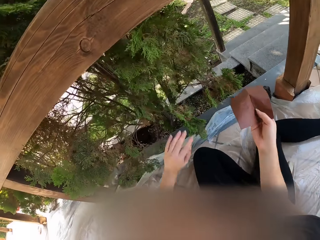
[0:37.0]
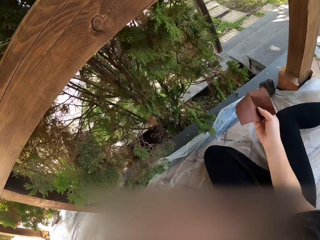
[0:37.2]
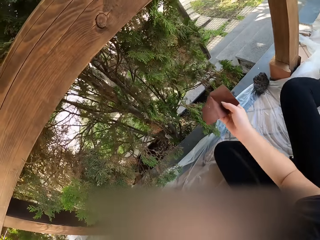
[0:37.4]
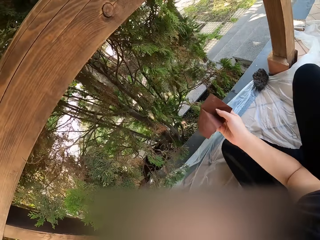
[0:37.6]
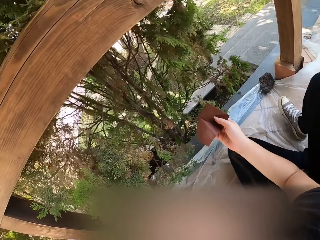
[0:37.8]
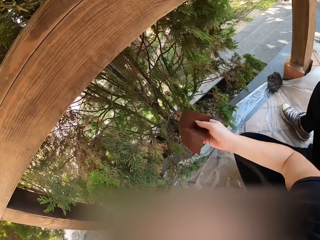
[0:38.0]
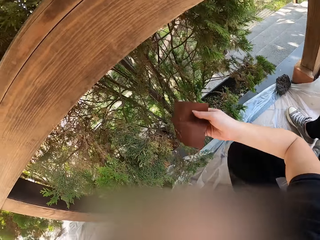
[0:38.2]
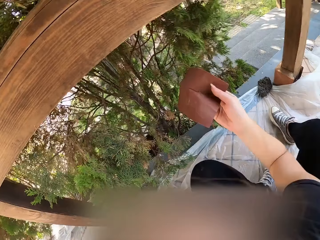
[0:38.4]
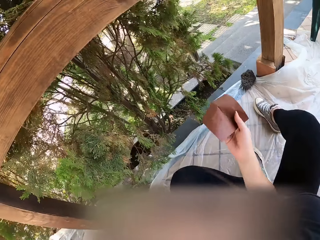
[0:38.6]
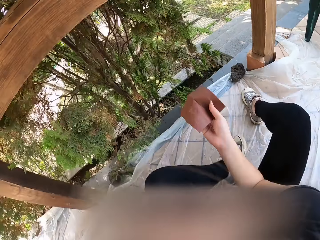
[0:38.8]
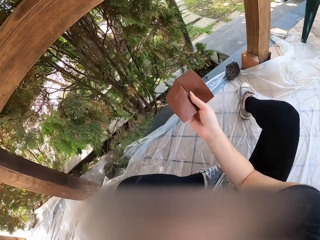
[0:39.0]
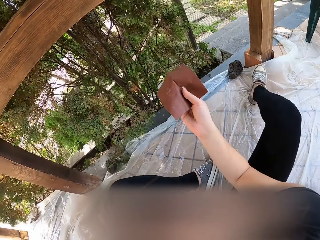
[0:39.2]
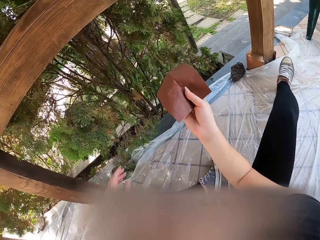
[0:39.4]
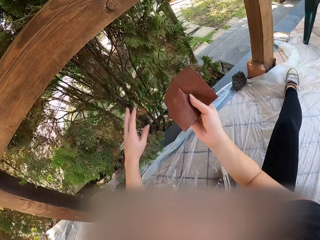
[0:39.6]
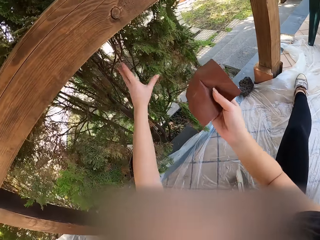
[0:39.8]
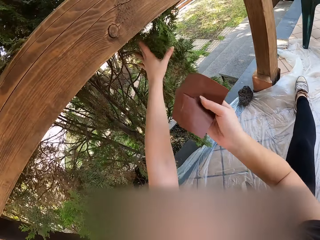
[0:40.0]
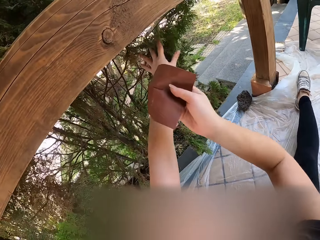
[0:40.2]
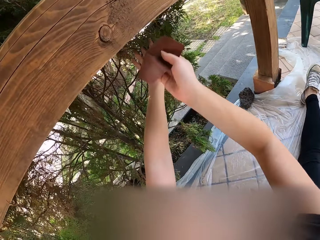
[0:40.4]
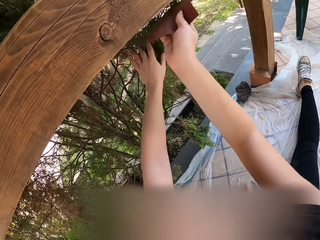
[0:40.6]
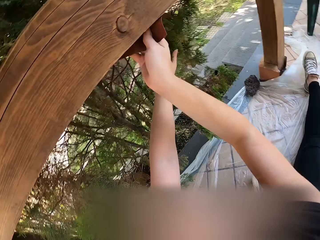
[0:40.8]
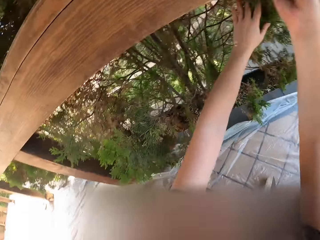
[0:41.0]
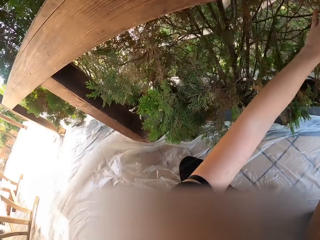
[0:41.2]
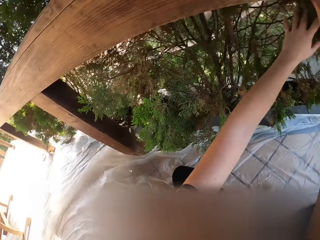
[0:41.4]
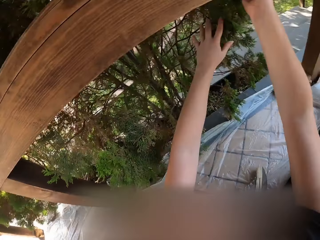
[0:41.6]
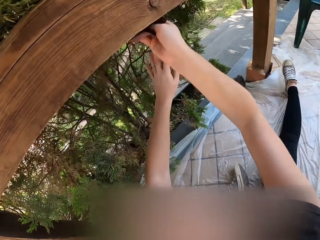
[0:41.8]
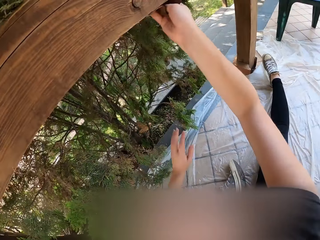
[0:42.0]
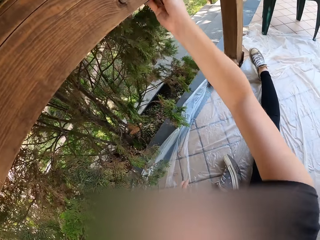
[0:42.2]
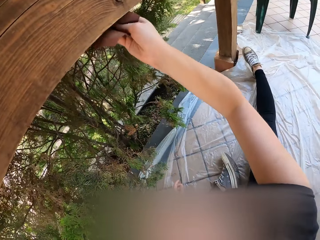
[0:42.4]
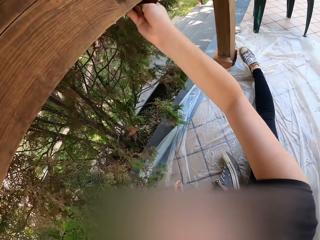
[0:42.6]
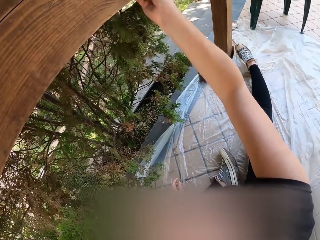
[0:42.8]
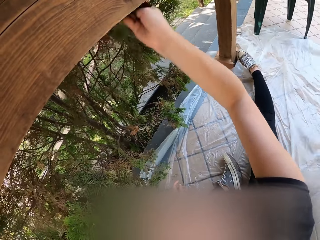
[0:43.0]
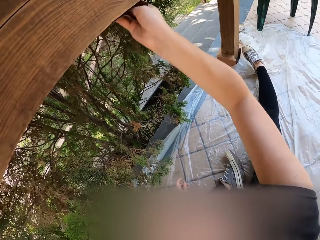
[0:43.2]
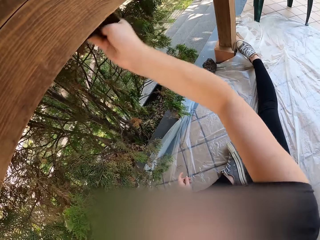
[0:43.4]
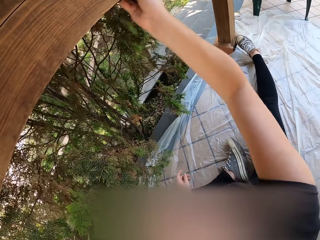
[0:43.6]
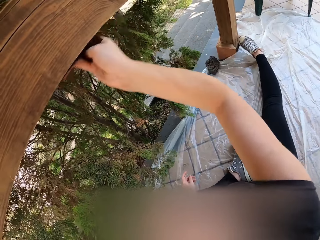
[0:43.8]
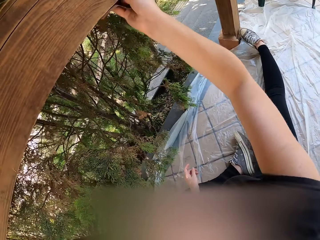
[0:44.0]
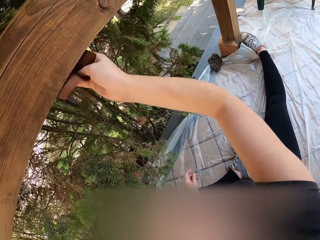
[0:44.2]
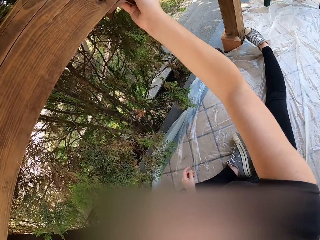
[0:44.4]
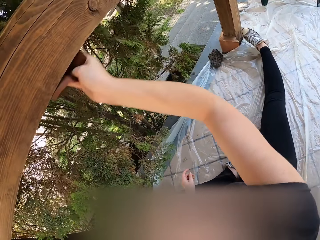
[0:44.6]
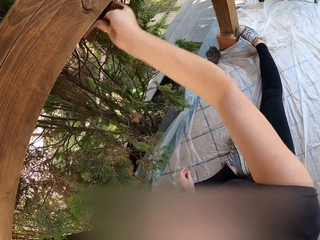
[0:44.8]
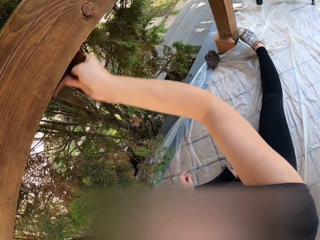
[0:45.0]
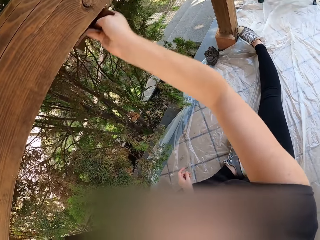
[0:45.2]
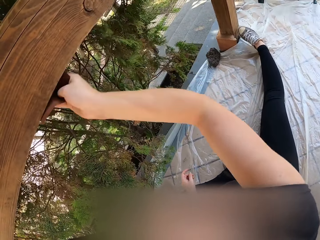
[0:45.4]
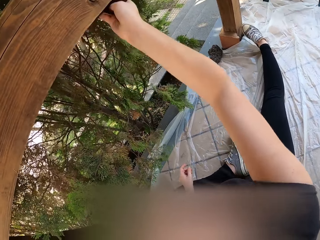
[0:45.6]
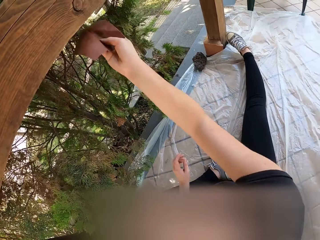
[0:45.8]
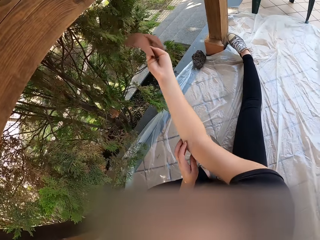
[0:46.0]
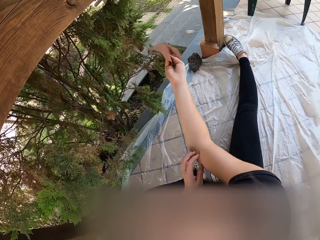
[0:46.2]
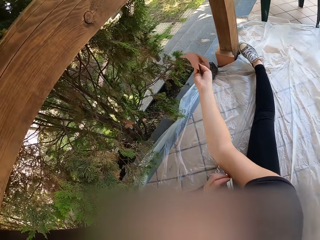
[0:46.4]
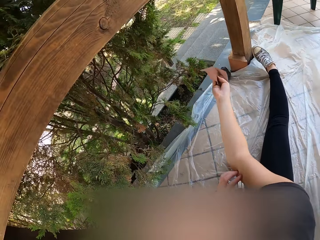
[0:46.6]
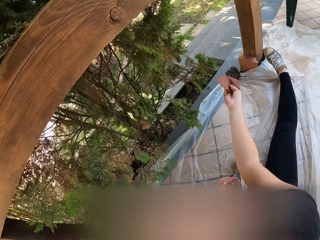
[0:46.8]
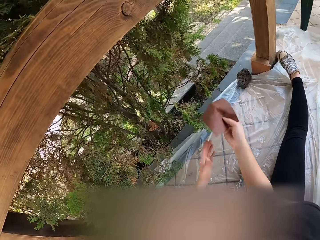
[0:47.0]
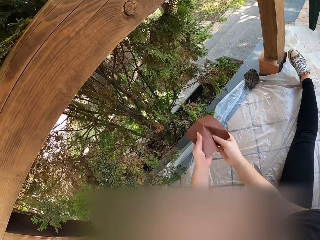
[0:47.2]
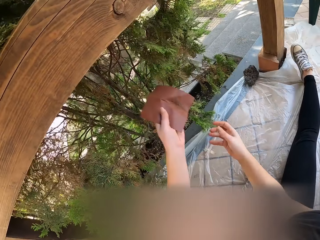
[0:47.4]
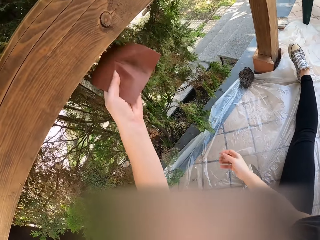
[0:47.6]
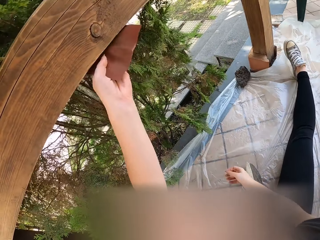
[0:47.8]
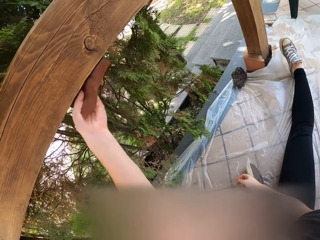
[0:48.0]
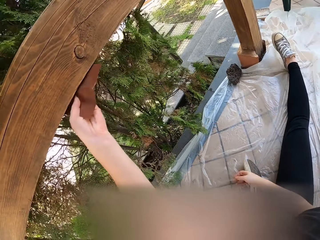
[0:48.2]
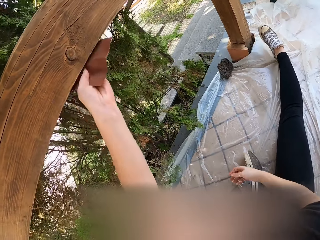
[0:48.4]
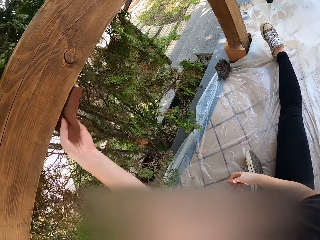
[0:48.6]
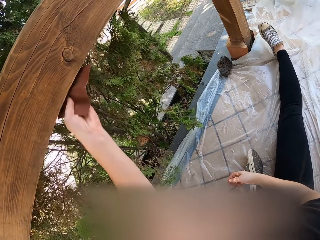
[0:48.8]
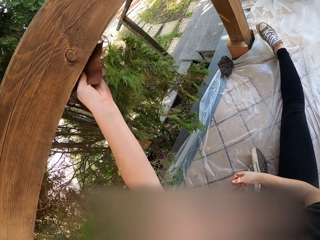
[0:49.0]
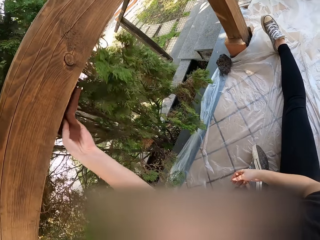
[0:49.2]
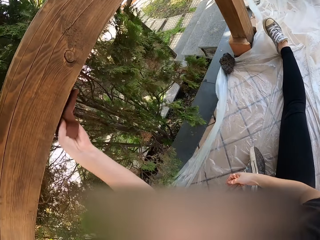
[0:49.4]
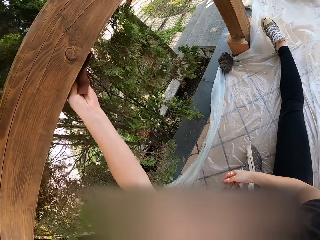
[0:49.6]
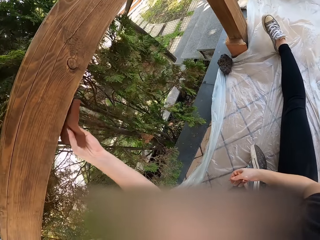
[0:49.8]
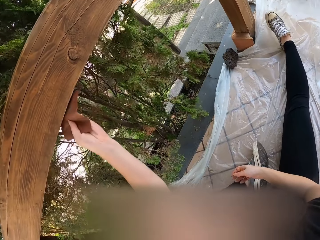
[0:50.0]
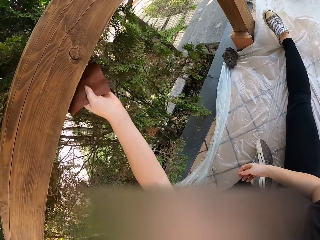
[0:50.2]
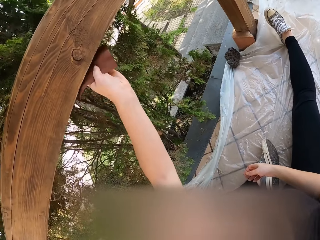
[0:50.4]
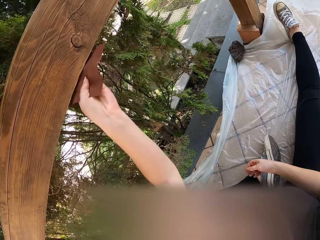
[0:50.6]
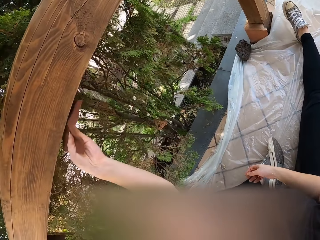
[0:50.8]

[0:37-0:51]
The camera wearer holds the sandpaper. They move on the floor with the sandpaper. They move the leaves with the hand. They smoothen the wood. They put the hand on the leg. They smoothen the wood. They scratch the hand. They hold the sandpaper with the left hand. They smoothen the wood.

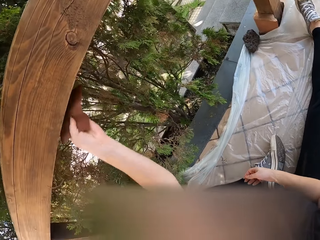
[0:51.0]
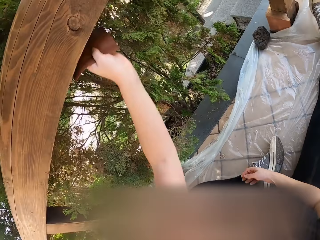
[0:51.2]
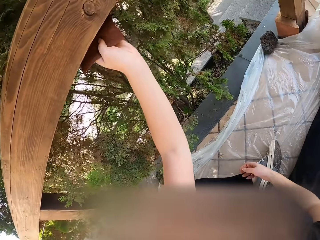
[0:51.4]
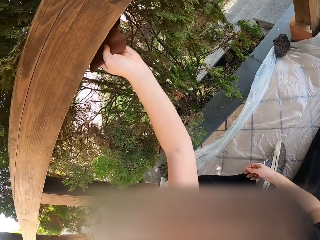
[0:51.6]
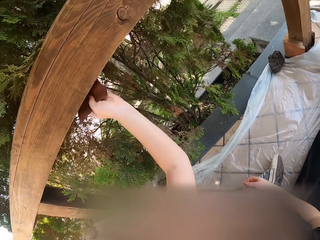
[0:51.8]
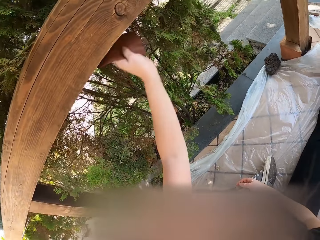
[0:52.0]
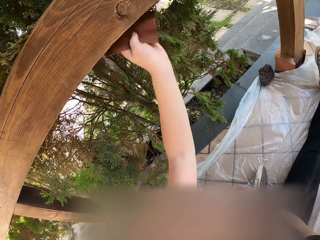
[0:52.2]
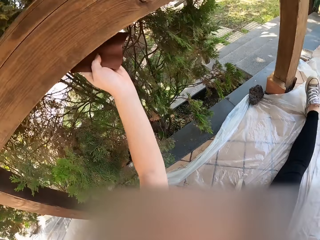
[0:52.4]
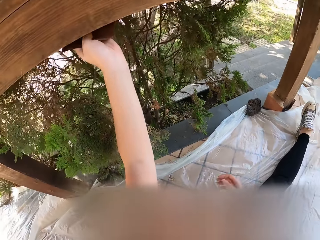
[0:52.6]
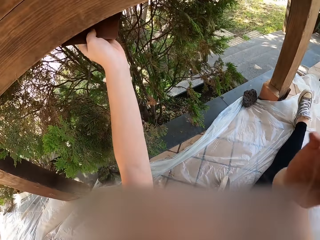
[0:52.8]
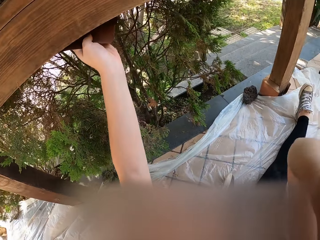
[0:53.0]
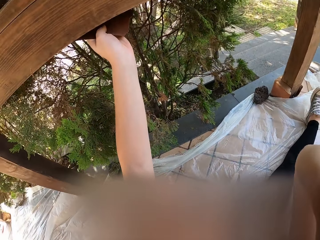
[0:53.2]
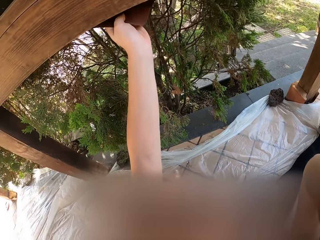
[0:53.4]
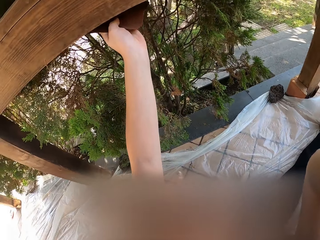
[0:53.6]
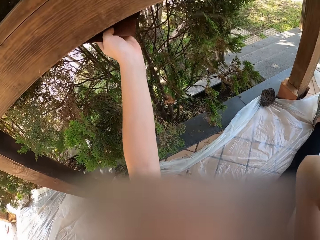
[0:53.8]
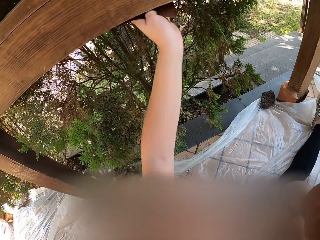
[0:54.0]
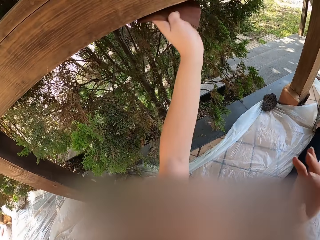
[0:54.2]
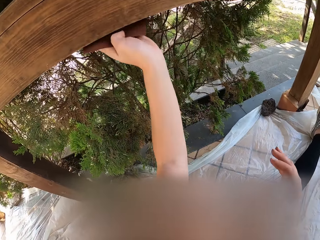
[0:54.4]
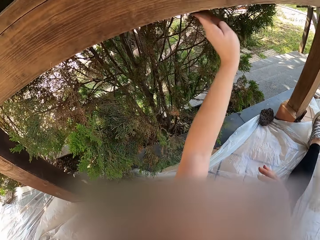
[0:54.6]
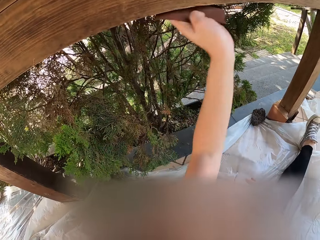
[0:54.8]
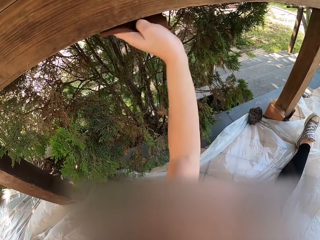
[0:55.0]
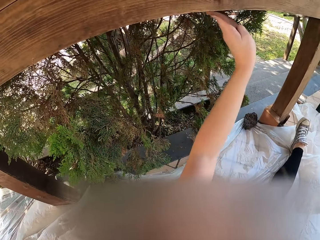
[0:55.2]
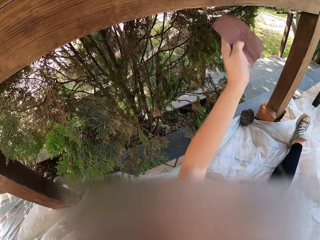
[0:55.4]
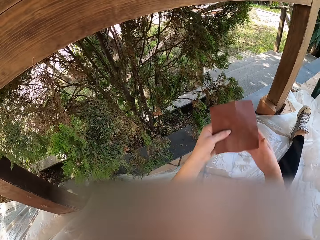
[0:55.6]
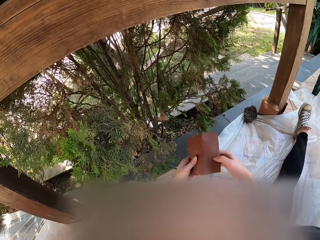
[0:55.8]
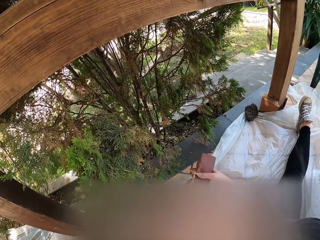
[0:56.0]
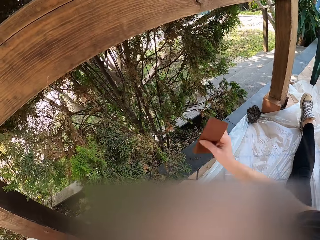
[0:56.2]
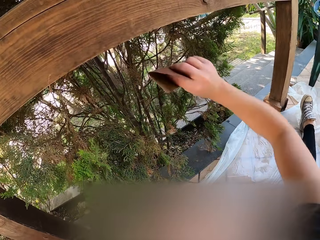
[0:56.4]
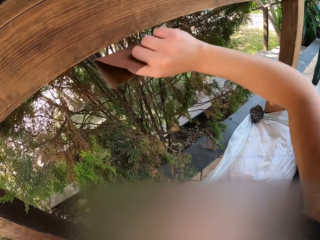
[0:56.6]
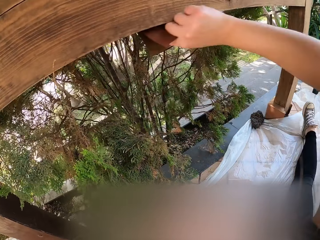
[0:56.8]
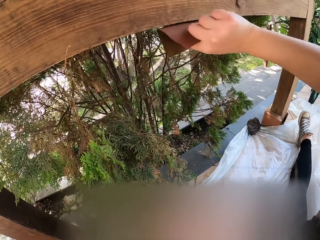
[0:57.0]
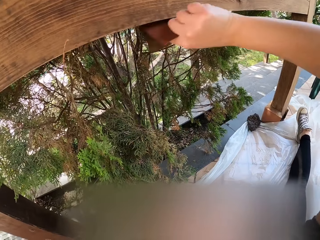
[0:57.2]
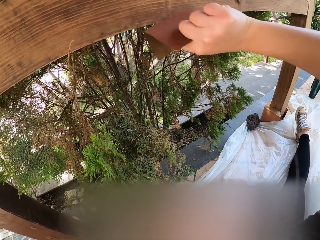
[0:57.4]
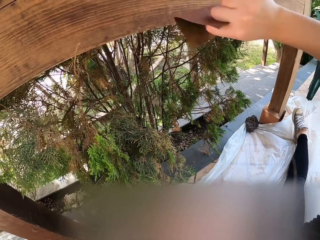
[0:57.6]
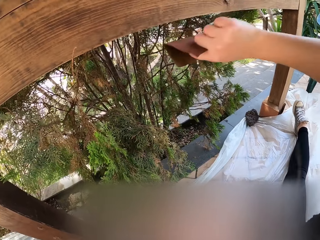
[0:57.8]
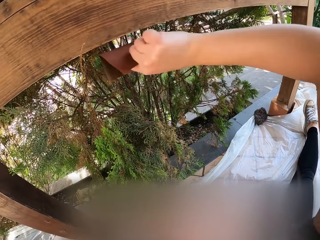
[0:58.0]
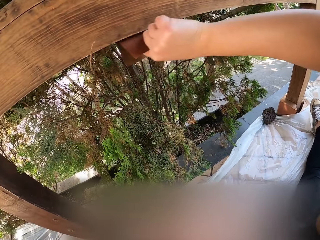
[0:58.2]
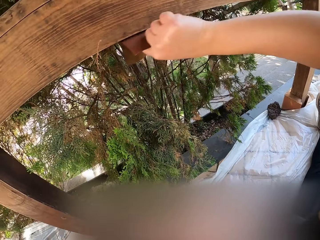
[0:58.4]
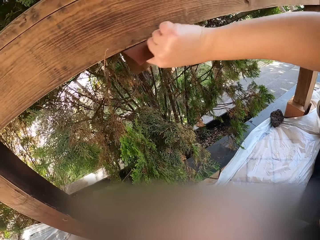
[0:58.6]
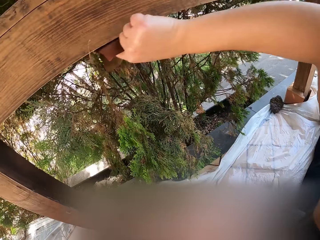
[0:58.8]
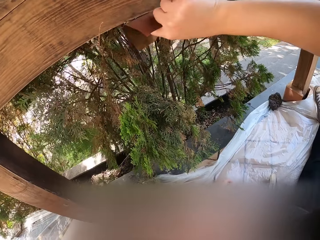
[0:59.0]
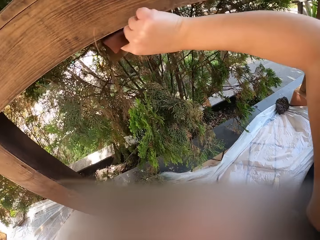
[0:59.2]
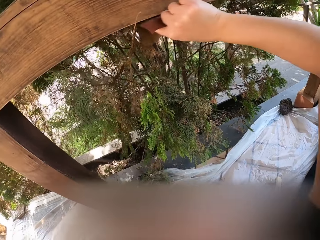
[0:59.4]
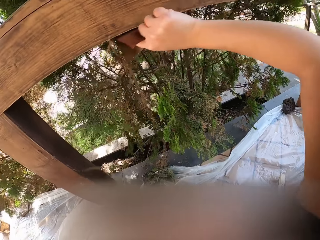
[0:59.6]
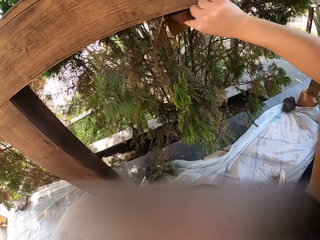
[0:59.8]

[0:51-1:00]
The camera wearer lifts the hand. They smoothen the wood. They hold the sandpaper with hands. They hold the sandpaper with the right hand. They smoothen the wood.
